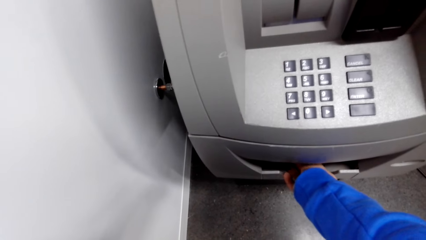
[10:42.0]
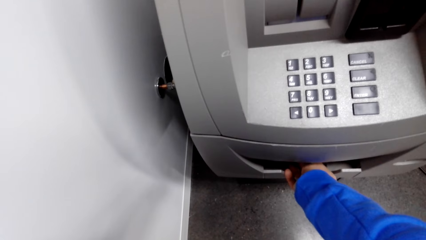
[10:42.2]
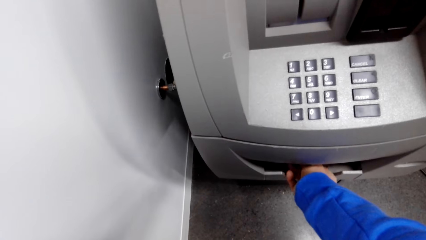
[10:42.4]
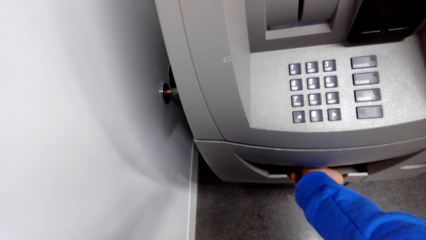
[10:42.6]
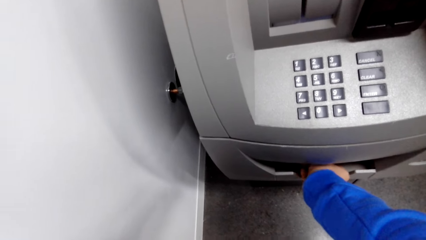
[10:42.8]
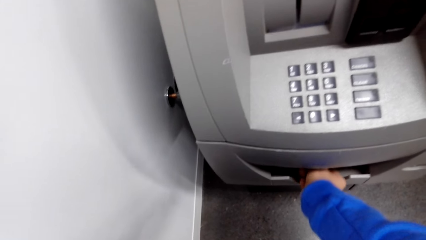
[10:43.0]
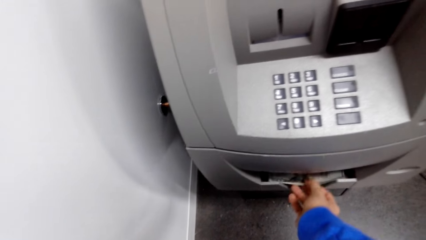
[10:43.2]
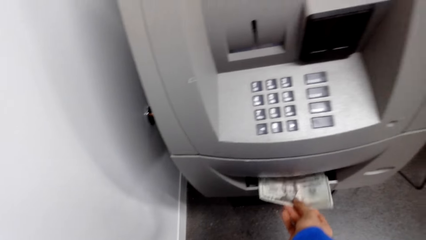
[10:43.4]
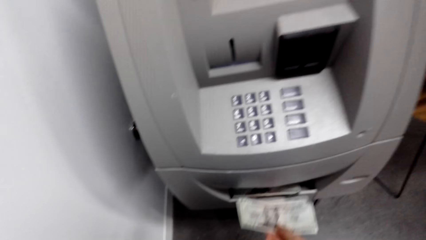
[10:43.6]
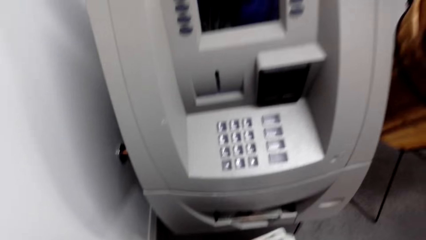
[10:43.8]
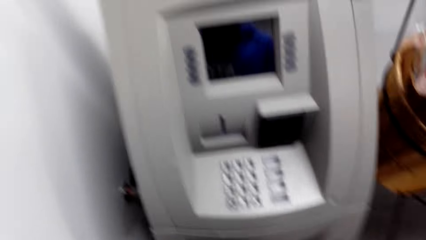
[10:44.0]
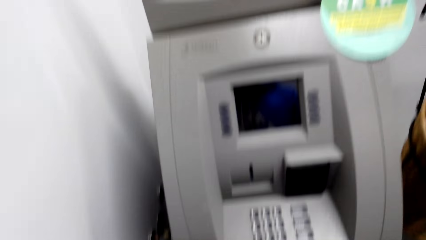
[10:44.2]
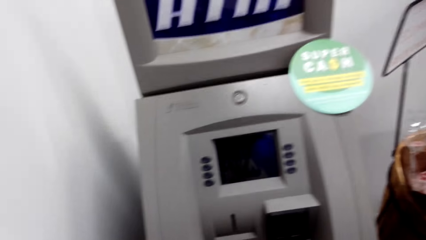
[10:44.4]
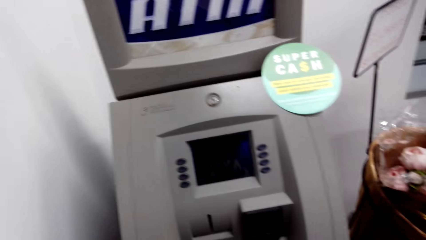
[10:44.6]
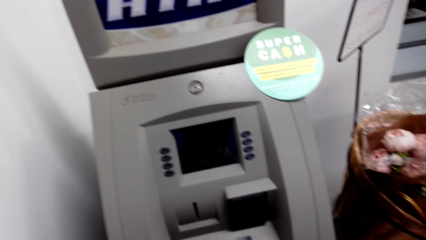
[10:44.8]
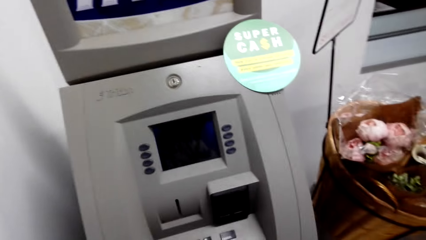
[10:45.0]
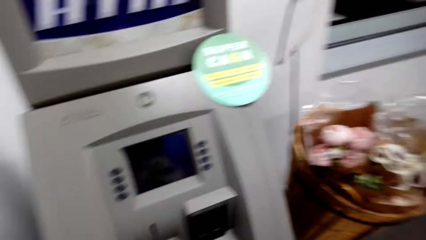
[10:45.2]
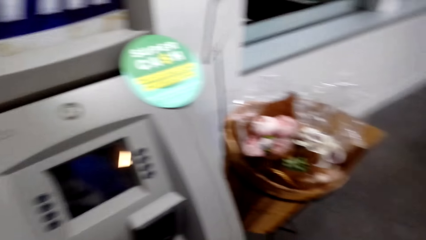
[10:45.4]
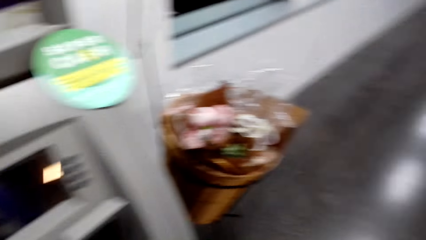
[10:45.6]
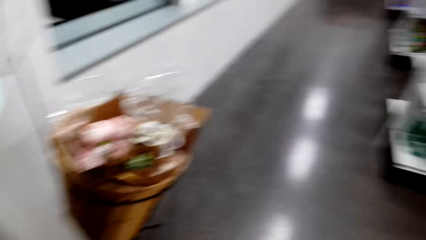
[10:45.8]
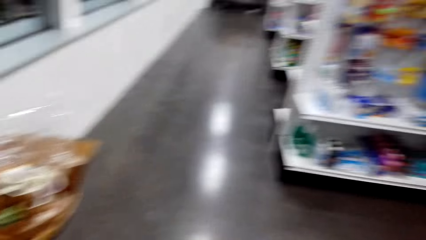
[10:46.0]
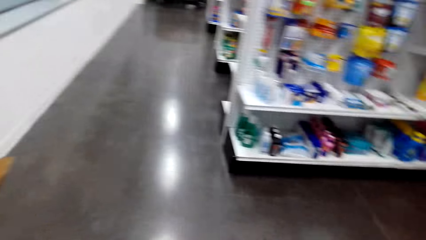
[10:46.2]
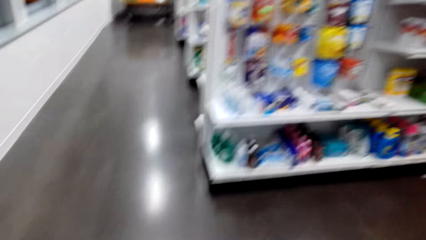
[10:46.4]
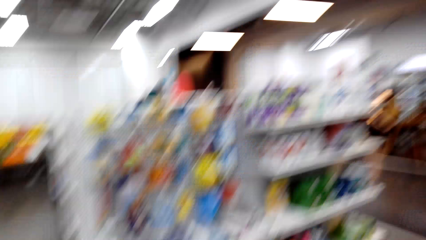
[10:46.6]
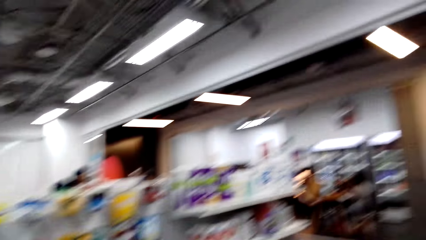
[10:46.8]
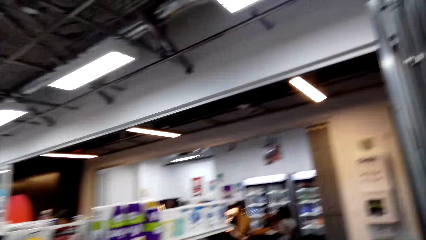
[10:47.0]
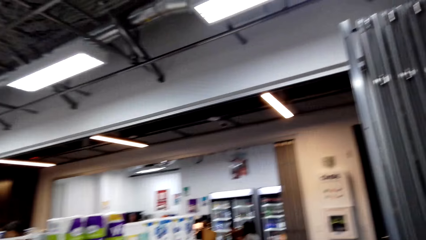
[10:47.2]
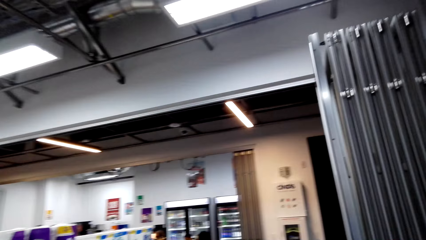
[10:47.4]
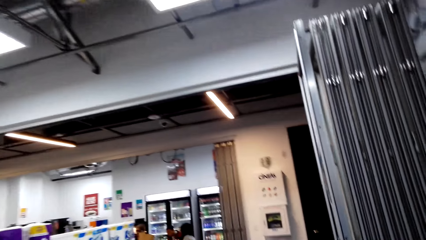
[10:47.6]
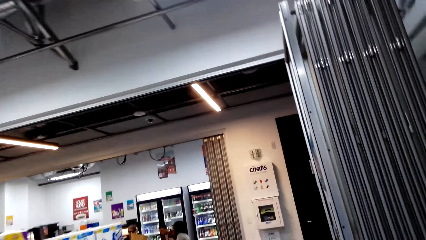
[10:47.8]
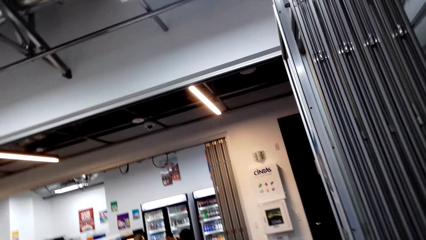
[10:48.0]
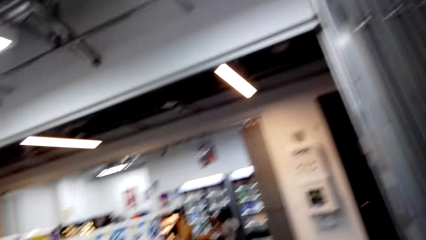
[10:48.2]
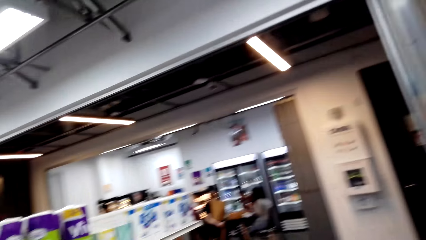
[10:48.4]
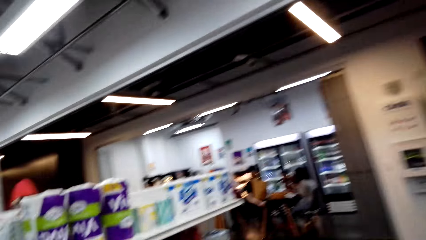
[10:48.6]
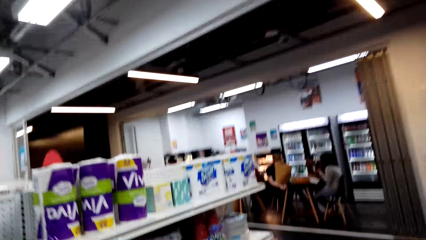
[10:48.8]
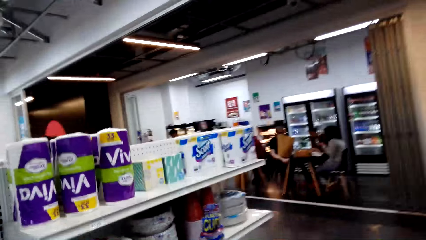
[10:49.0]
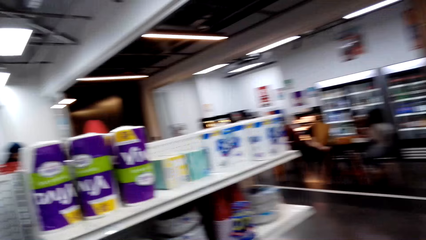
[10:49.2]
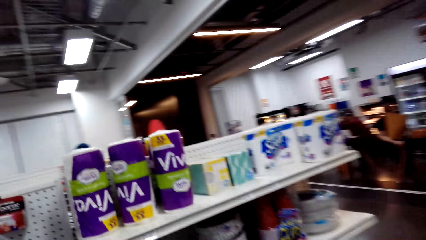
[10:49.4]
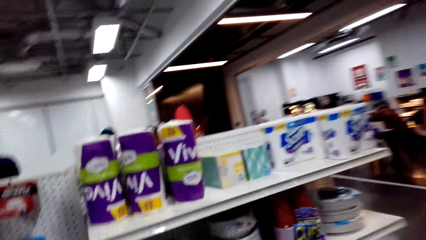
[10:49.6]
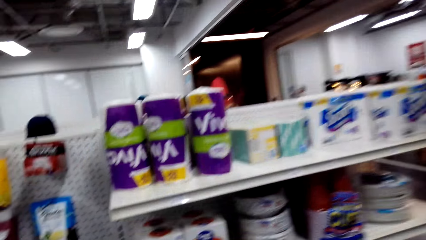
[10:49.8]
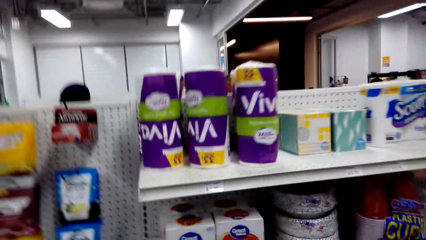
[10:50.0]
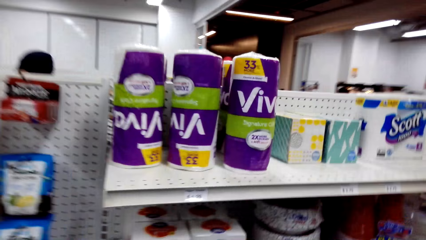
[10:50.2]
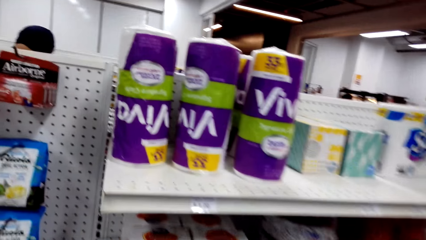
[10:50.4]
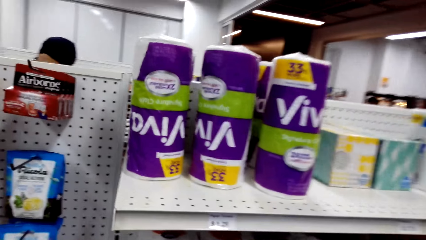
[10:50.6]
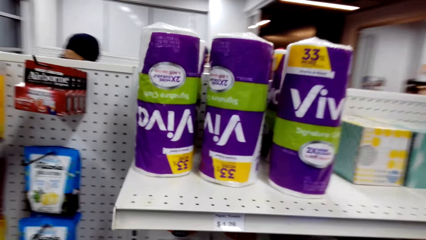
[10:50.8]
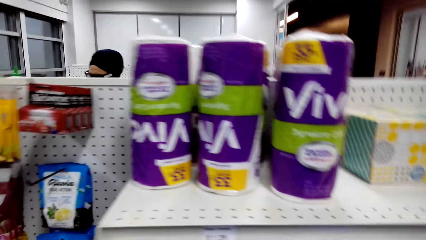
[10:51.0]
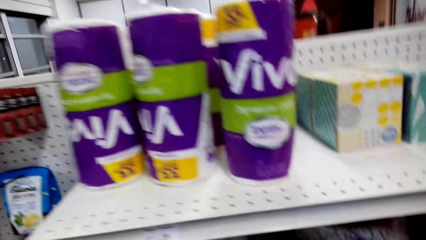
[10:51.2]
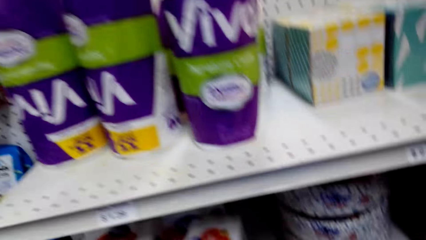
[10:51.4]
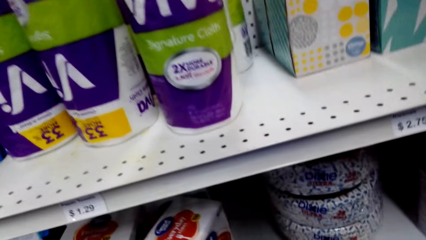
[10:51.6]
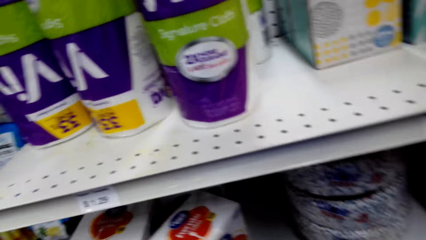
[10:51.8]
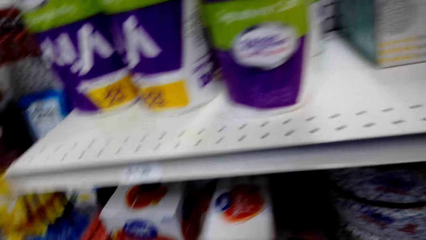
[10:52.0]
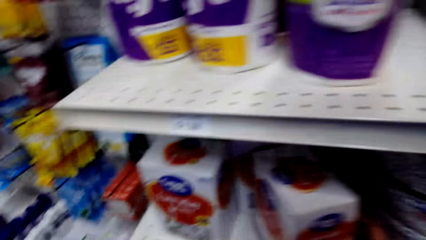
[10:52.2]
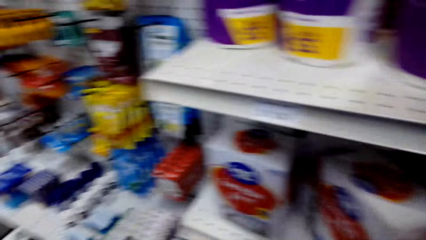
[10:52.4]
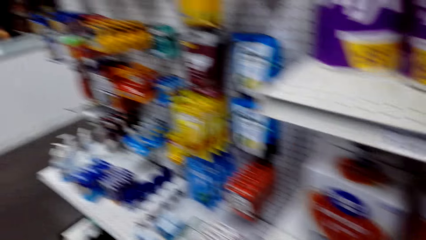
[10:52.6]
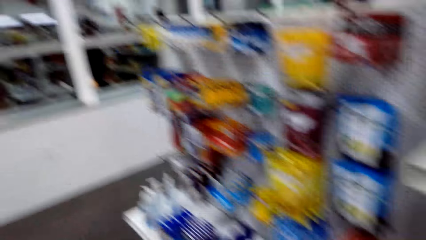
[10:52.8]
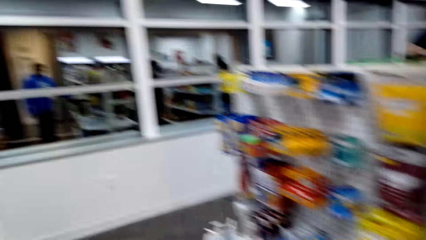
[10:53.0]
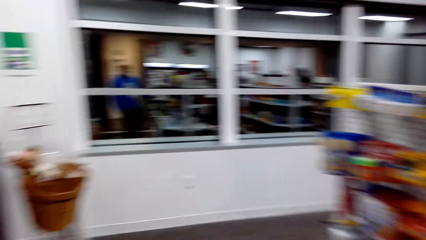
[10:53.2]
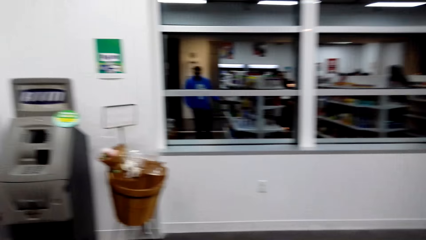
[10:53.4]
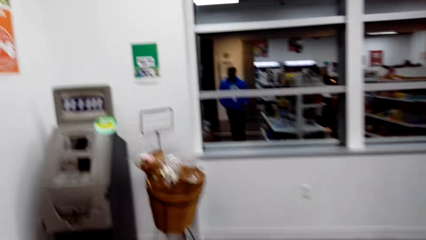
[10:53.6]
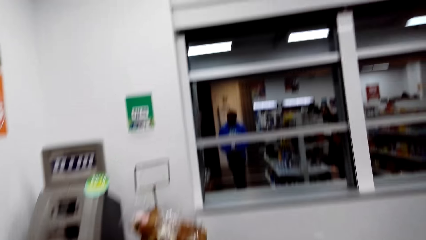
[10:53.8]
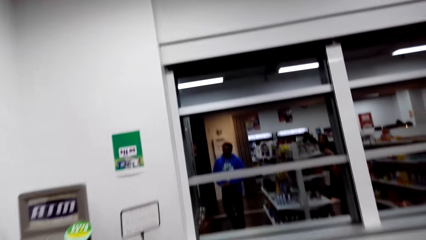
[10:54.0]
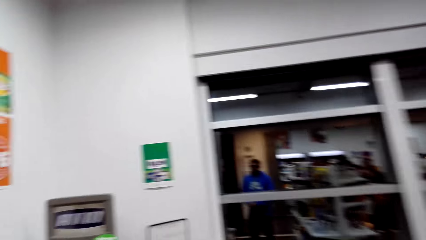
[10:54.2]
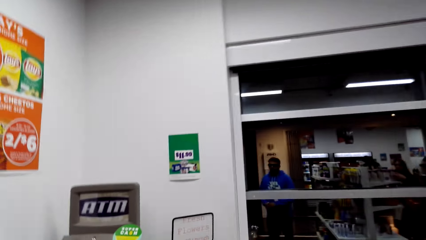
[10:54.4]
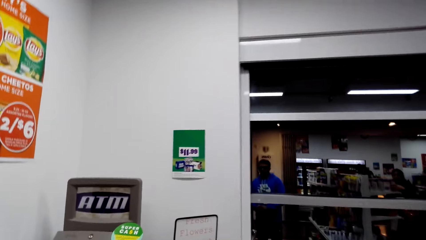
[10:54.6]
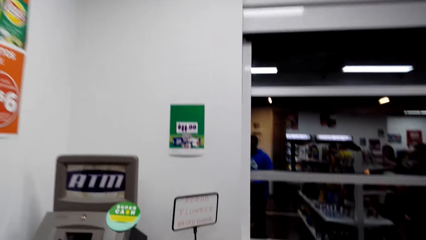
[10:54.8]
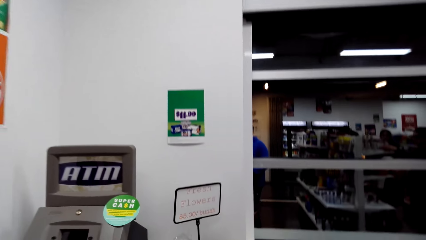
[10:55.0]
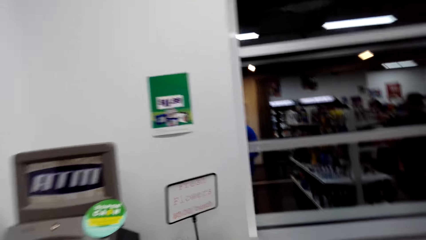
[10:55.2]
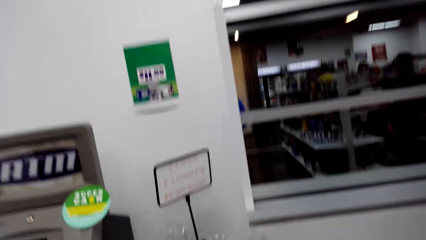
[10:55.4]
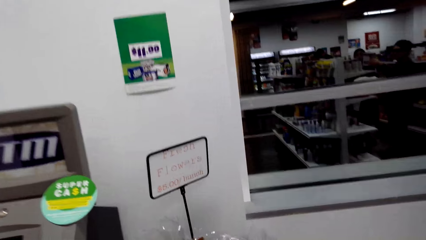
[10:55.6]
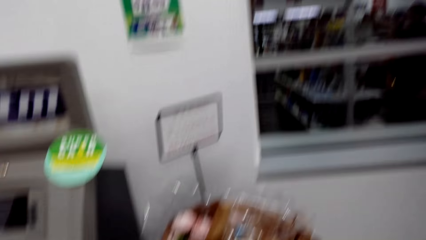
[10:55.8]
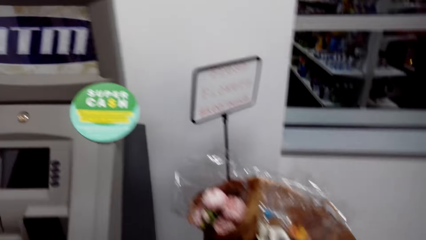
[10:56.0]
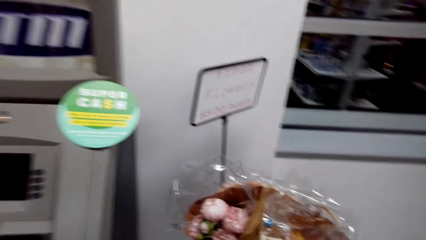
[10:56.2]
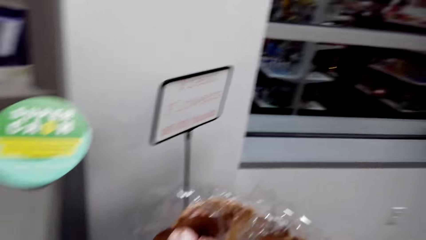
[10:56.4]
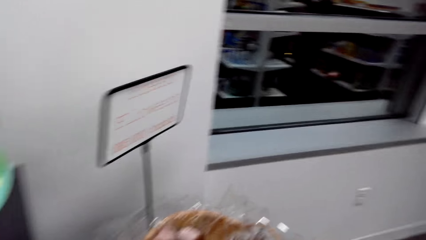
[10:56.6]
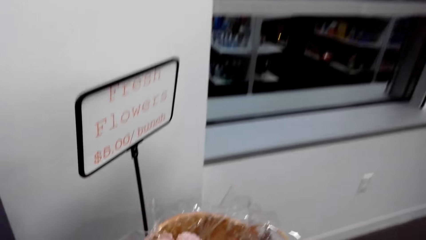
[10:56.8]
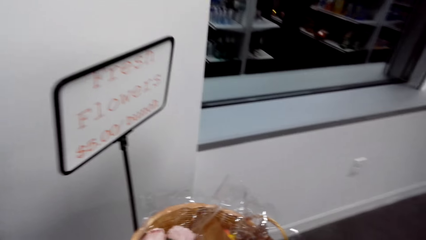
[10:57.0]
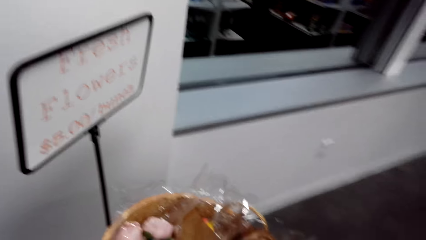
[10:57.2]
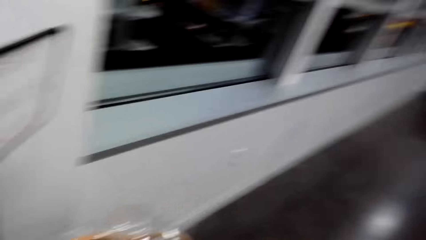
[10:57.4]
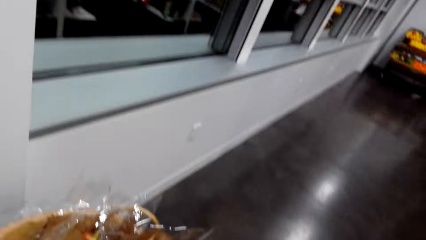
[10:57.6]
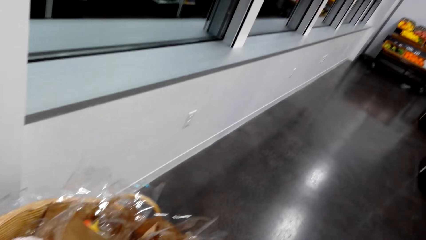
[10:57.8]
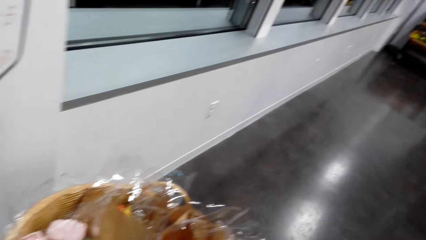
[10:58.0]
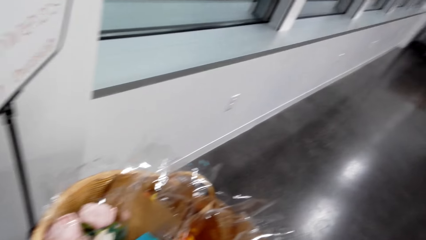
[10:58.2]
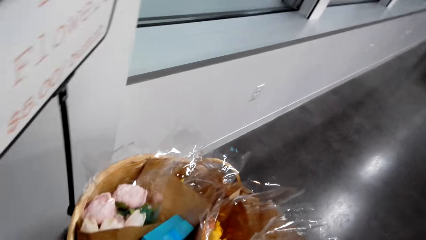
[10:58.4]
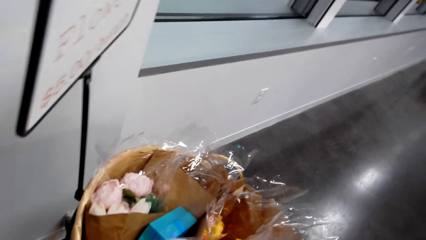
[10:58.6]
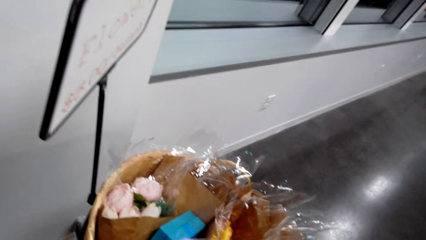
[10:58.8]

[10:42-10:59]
The camera wearer pulls out cash from the machine. They walk around the store. They hold a box in a display.
